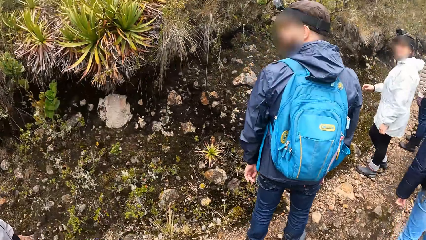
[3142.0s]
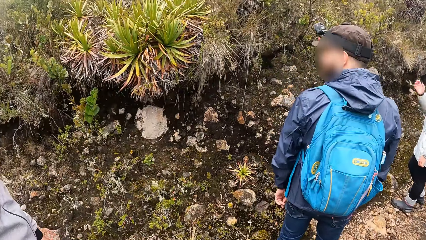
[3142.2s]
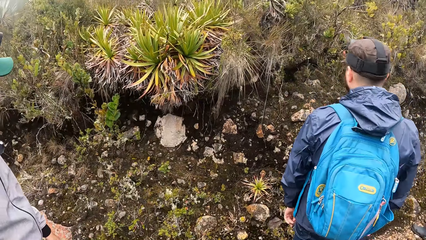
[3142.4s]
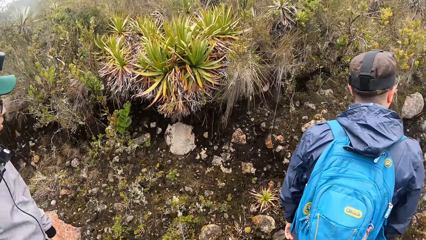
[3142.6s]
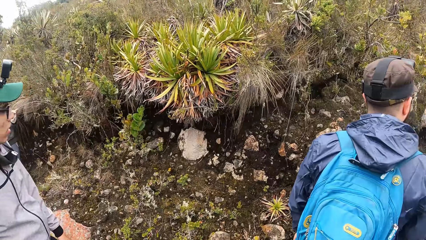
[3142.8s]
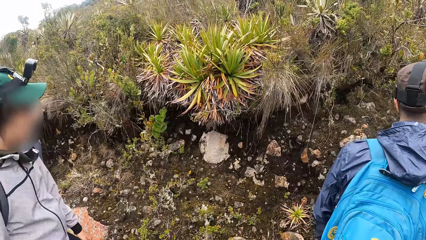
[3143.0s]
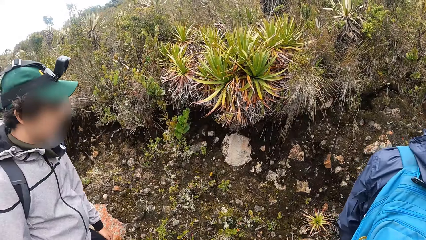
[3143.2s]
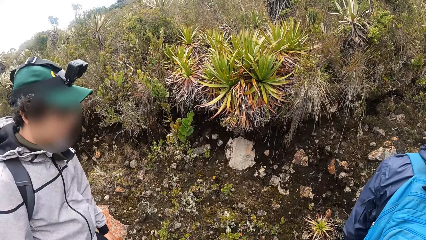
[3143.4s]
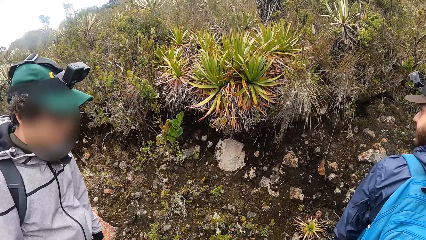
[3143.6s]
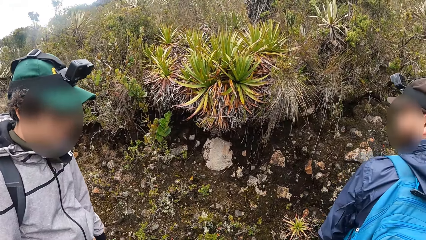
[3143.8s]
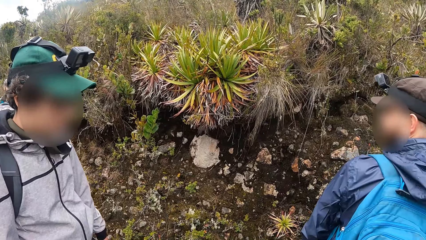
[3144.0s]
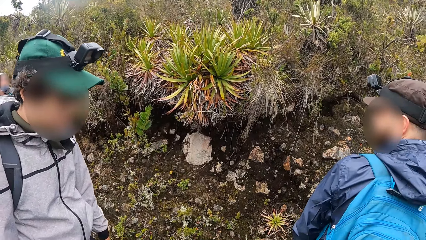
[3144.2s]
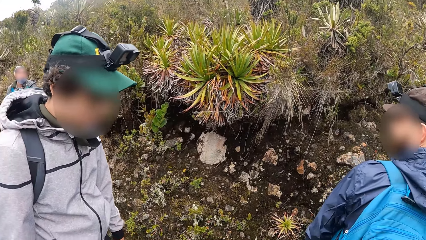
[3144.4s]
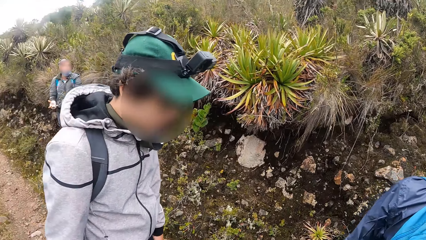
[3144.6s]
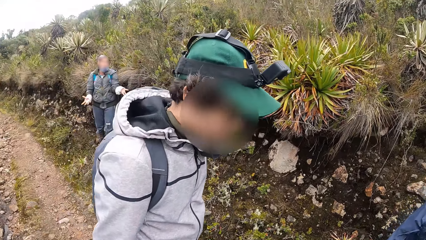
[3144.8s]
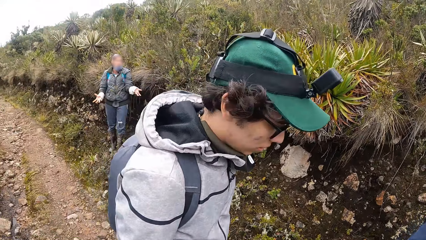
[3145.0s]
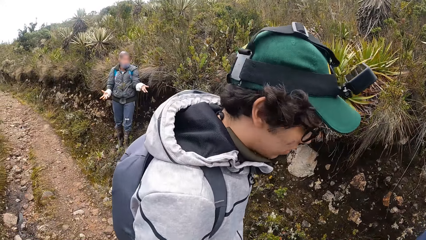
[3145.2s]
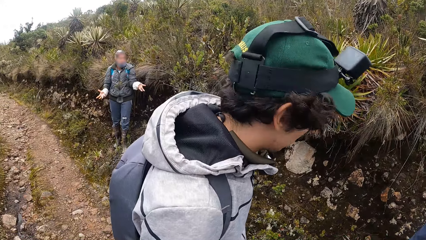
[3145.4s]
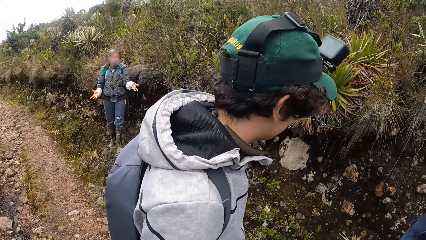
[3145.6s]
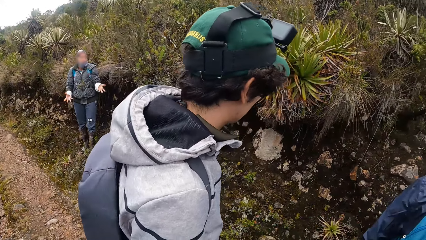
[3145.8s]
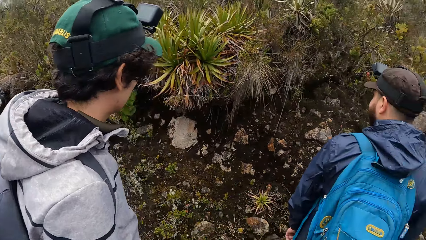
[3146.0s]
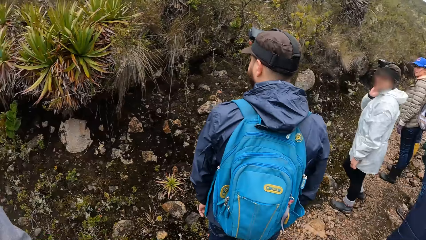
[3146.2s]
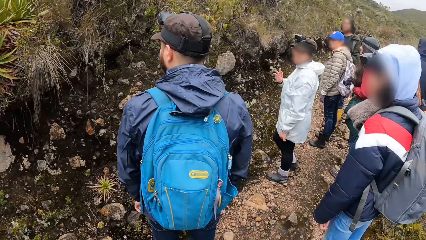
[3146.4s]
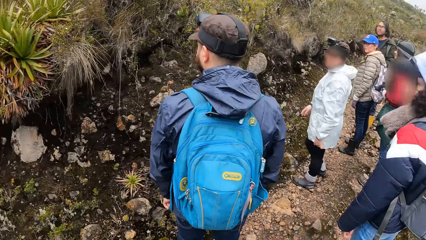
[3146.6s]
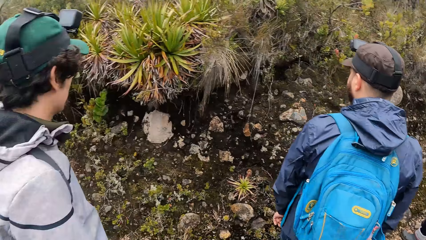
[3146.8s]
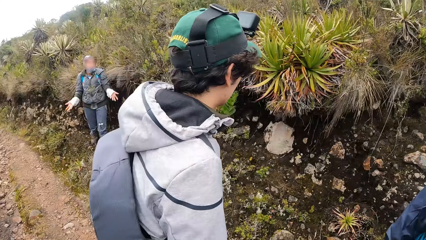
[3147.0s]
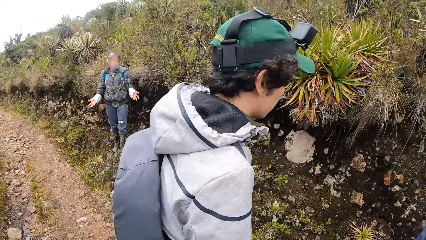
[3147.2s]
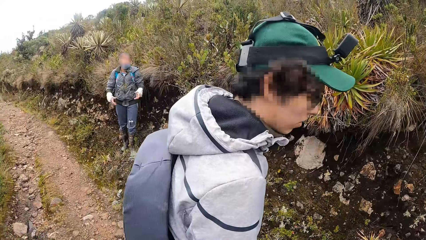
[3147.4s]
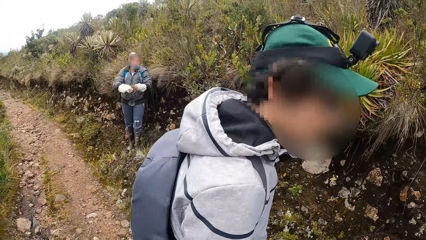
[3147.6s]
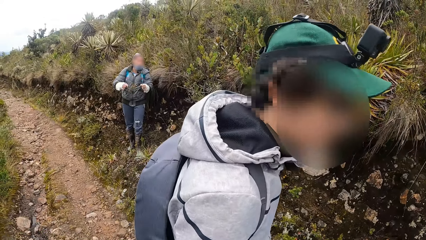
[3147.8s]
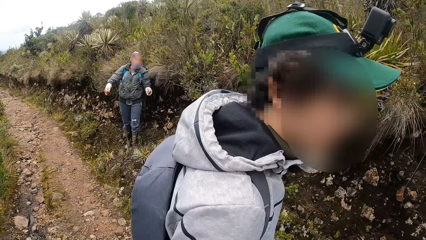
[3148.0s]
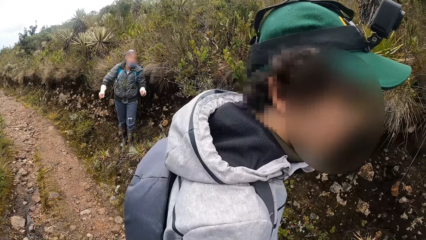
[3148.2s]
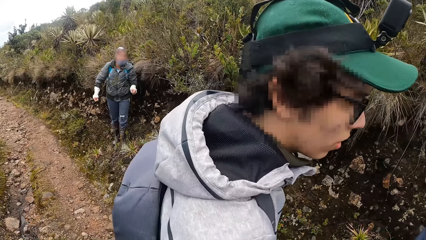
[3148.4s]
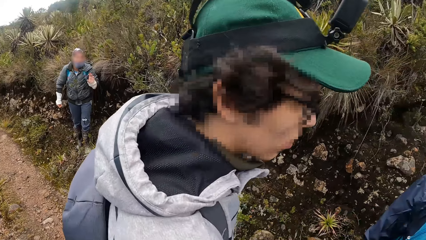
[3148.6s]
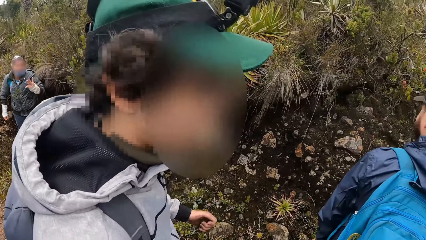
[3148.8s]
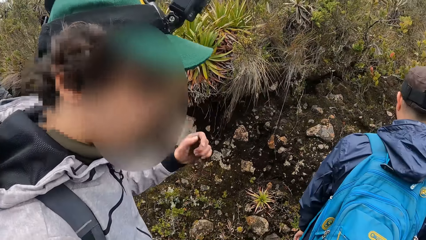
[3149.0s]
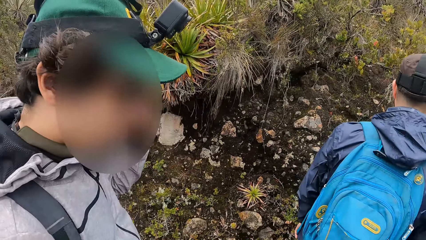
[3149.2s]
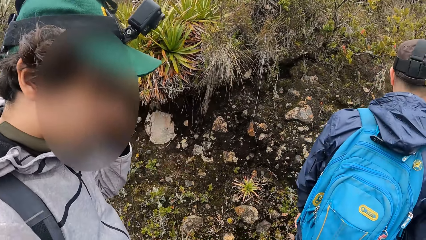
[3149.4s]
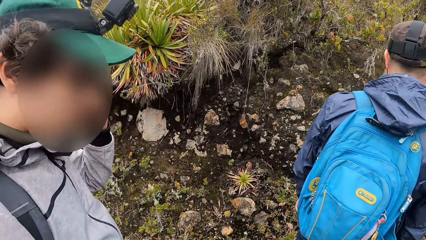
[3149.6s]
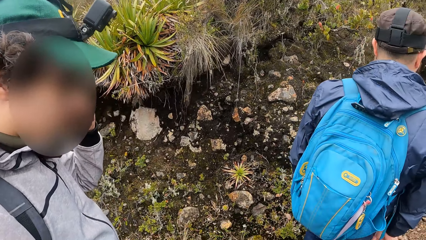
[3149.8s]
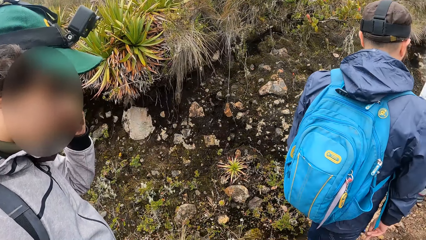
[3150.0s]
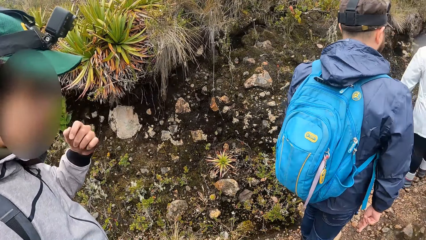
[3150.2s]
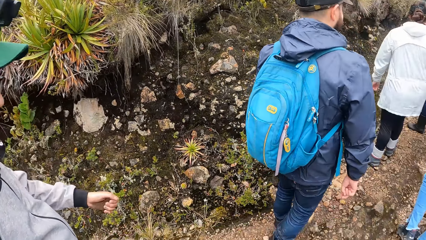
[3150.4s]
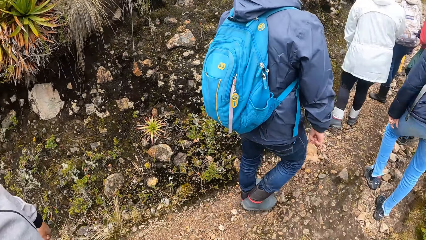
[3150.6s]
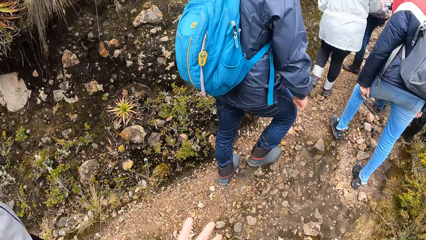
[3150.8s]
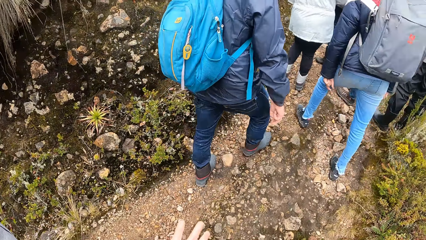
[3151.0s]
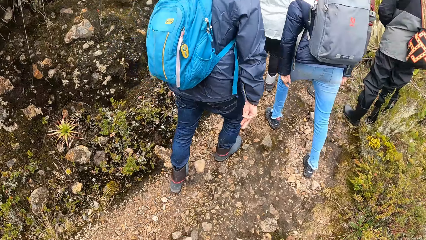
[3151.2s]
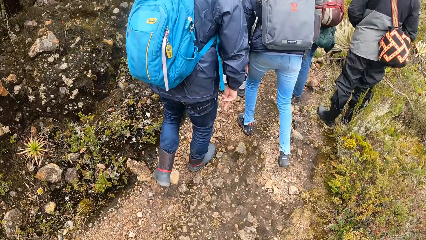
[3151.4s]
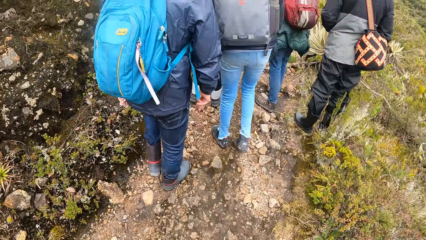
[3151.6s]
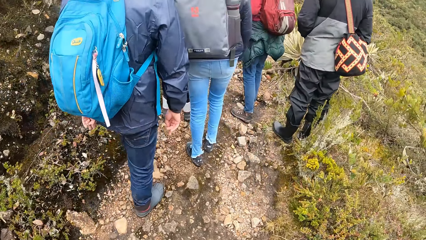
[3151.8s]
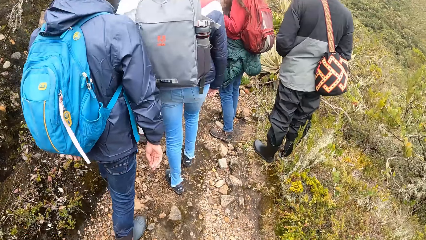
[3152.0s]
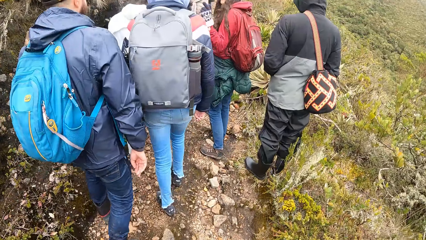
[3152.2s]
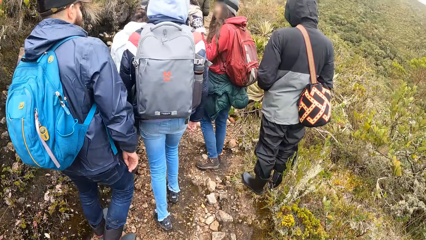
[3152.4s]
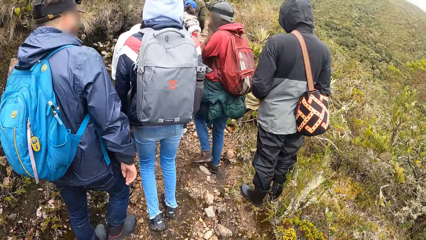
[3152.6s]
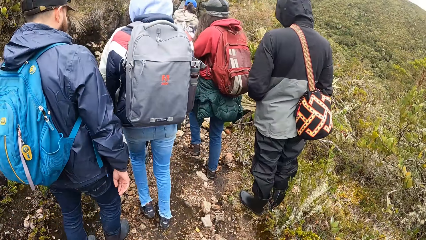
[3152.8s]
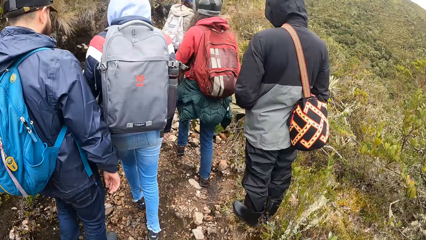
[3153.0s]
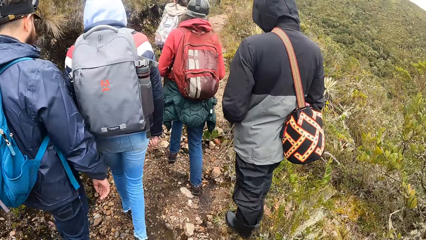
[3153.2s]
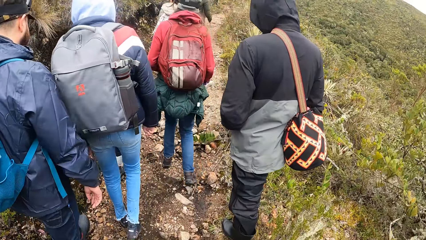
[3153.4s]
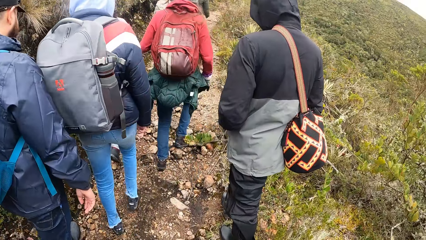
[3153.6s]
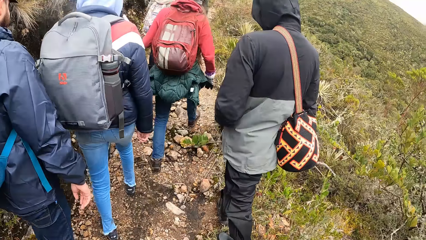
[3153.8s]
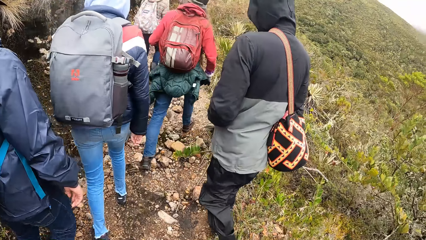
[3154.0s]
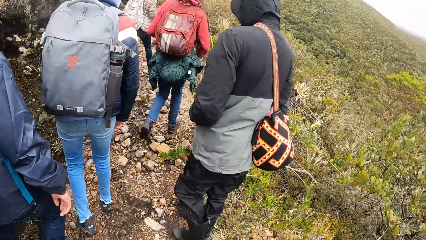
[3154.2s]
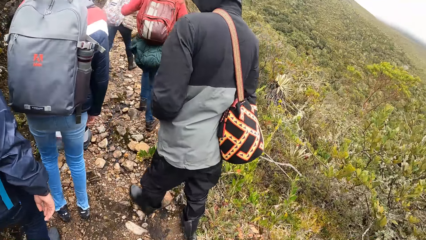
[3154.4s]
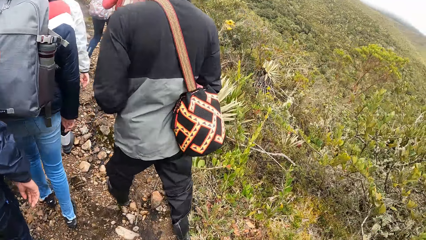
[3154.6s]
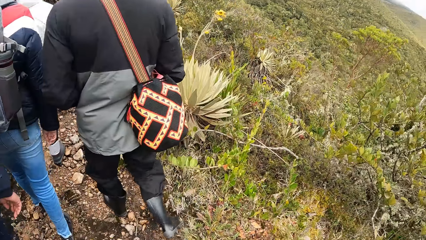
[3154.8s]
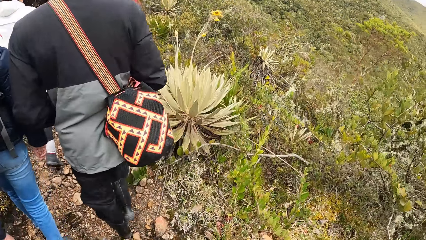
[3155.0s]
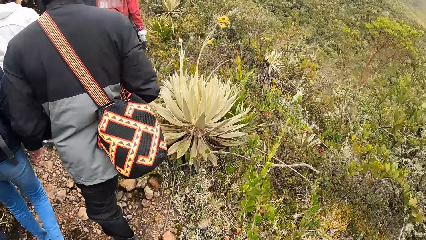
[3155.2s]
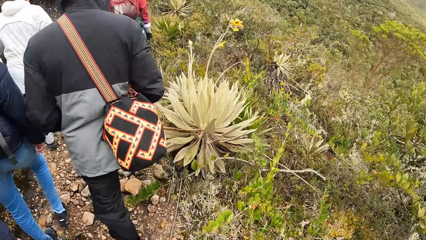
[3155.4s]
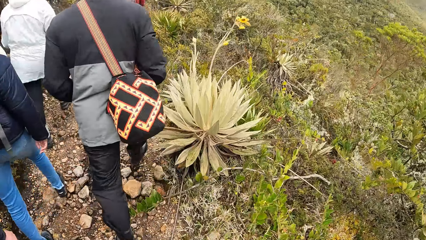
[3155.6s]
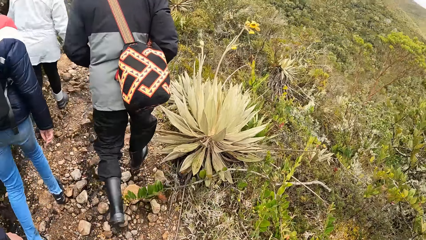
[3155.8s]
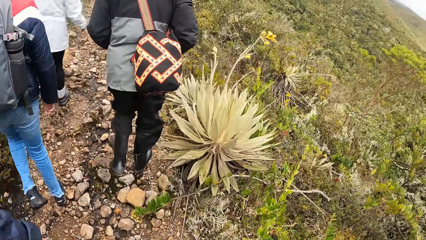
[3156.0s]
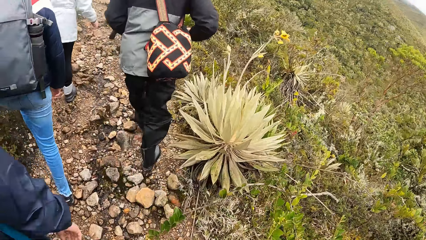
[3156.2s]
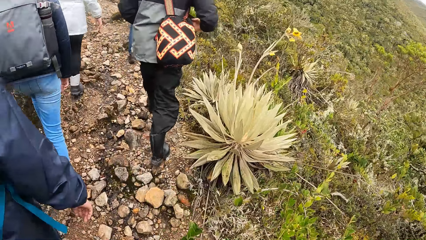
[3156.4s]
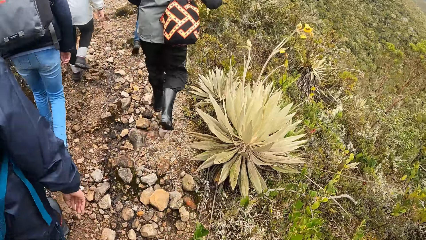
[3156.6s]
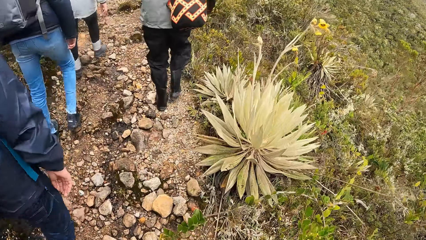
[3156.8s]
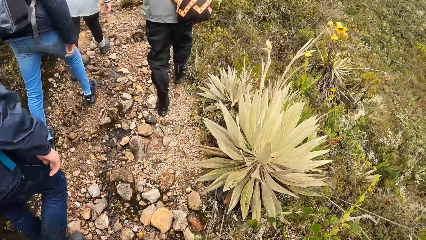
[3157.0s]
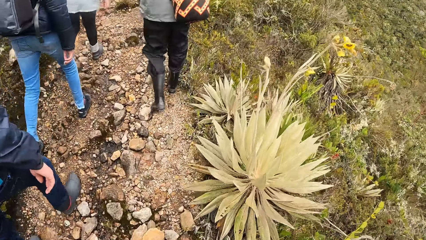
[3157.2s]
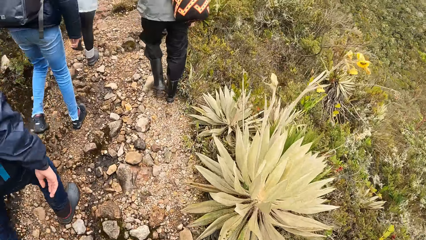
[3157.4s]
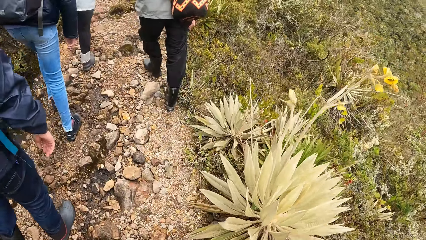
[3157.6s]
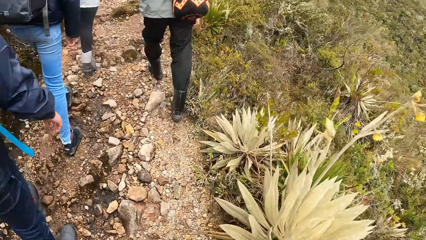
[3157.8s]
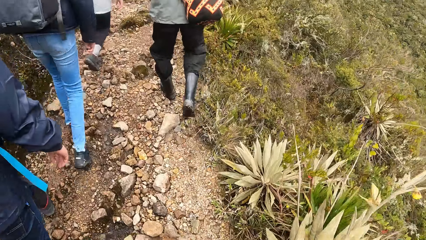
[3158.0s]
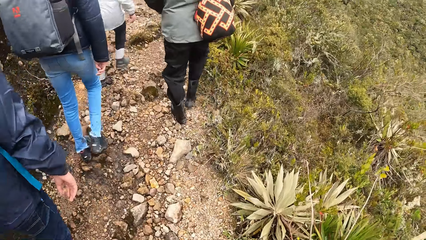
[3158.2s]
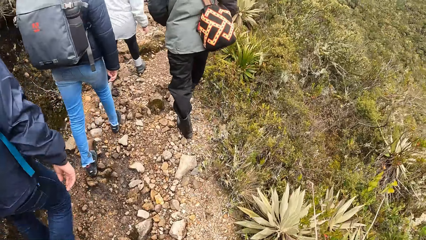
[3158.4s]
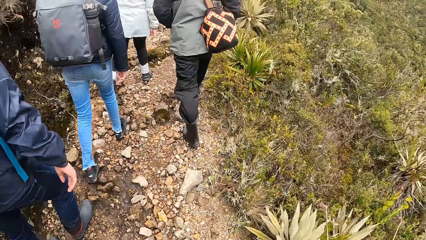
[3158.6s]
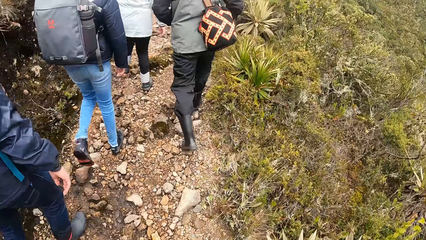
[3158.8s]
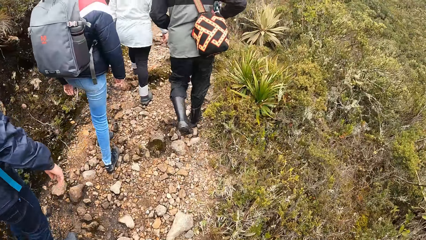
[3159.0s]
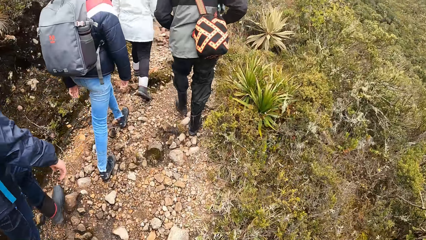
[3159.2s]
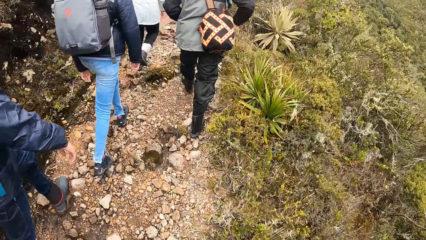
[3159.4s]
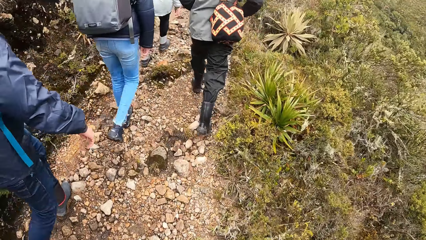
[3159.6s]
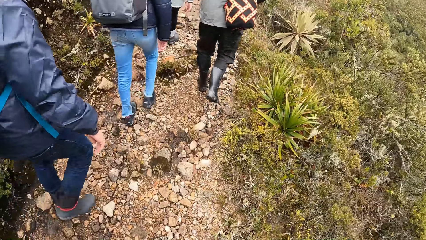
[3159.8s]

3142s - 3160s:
The camera wearer stands on the path in the forest. Men walk on the path in the forest. Women walk on the path in the forest. The camera wearer walks on the path in the forest. They walk on the stony path with other tourists.
